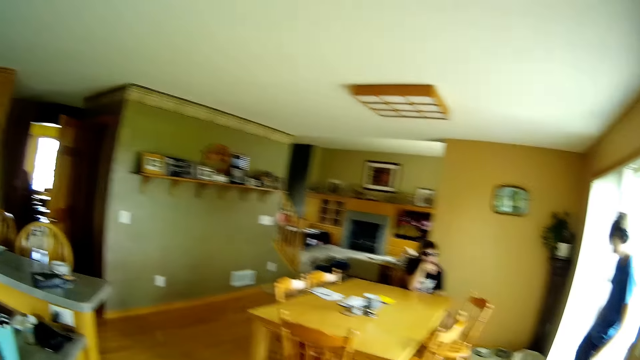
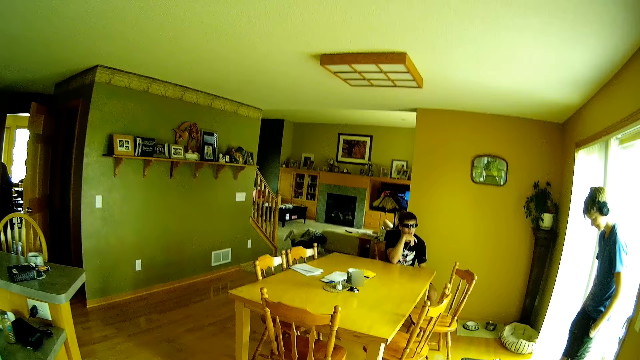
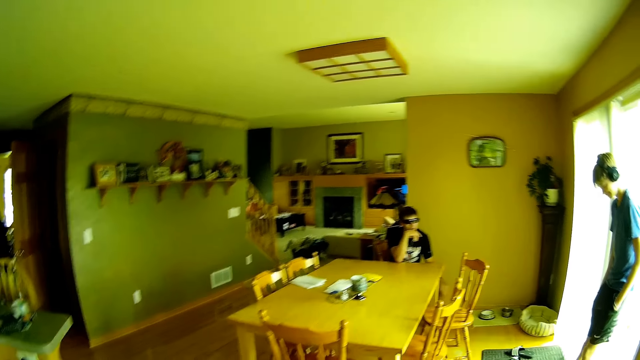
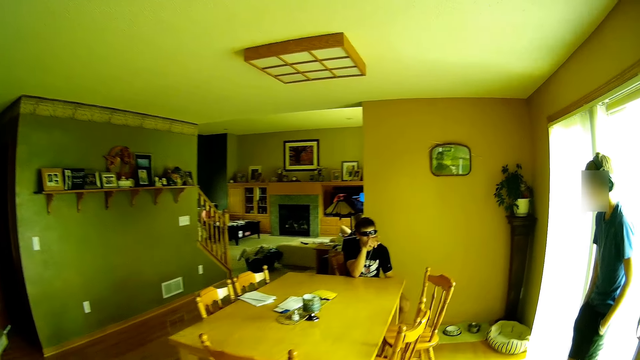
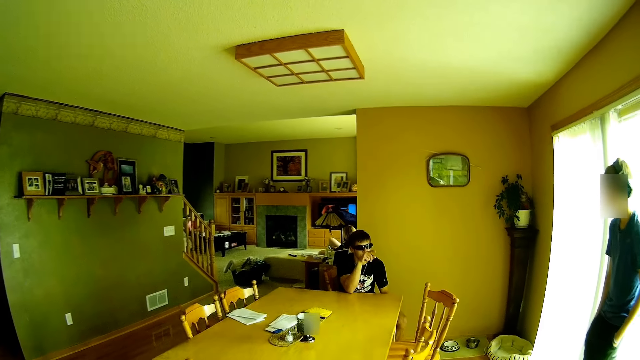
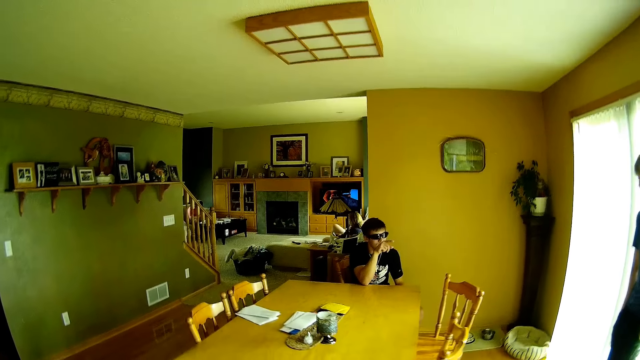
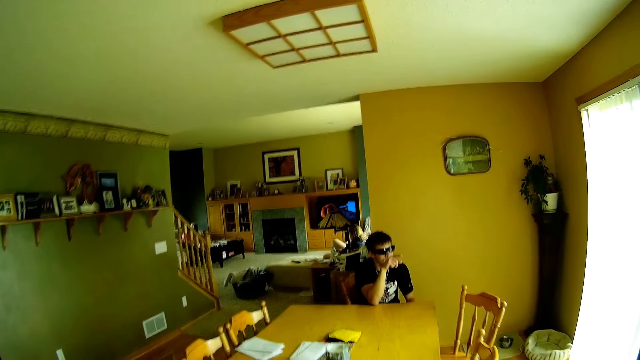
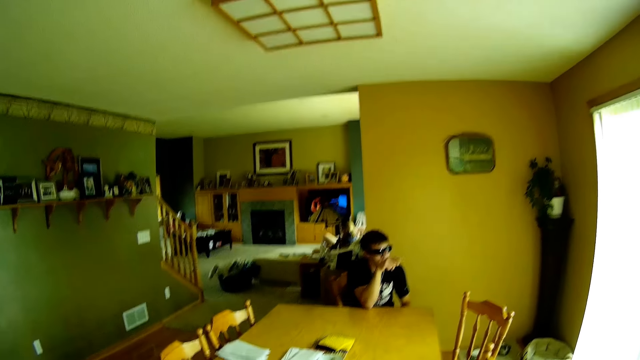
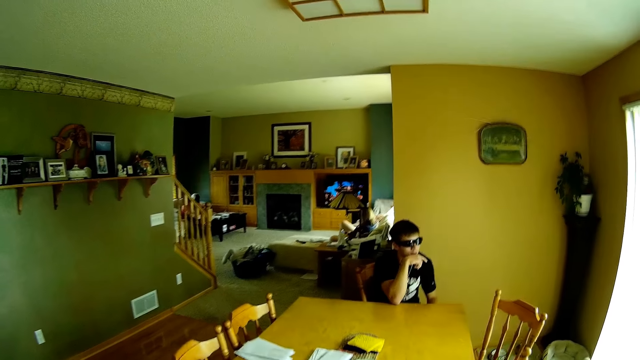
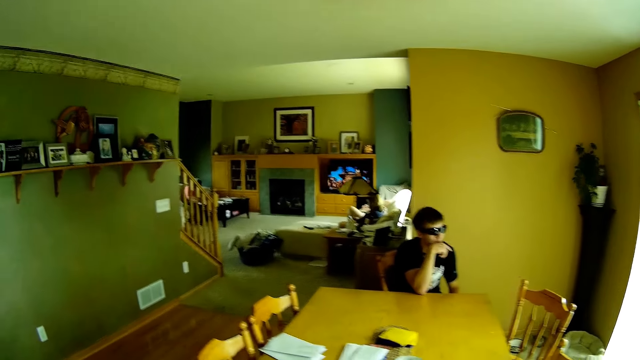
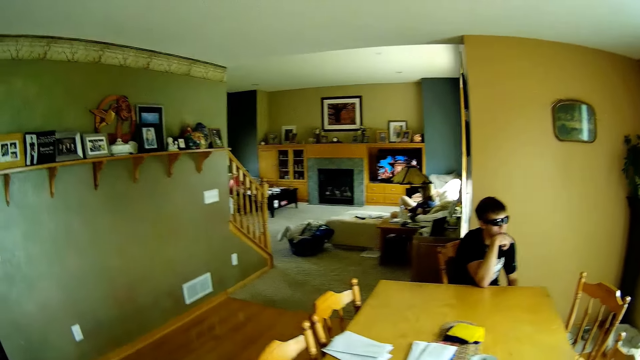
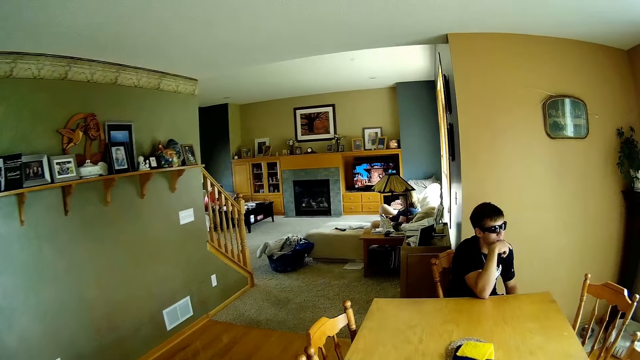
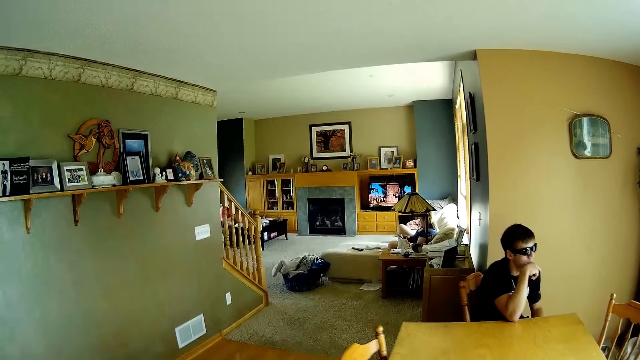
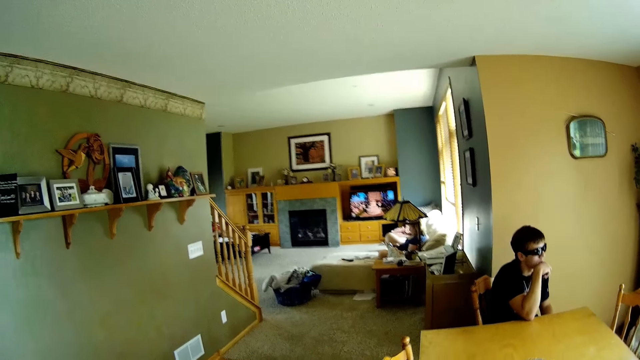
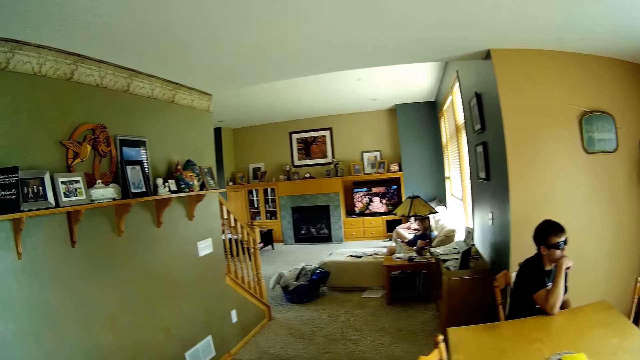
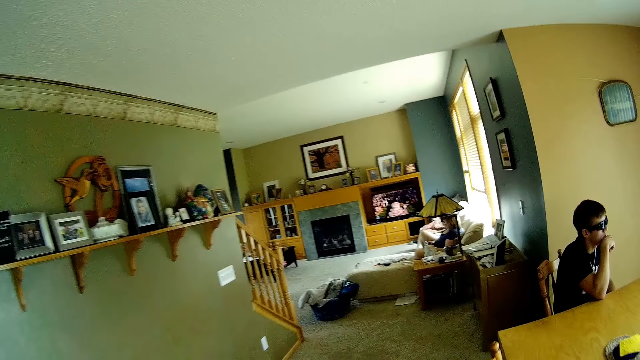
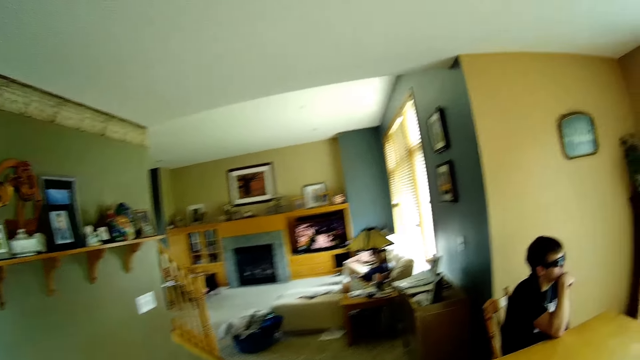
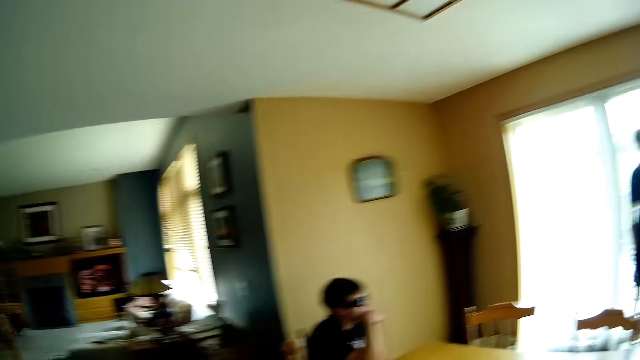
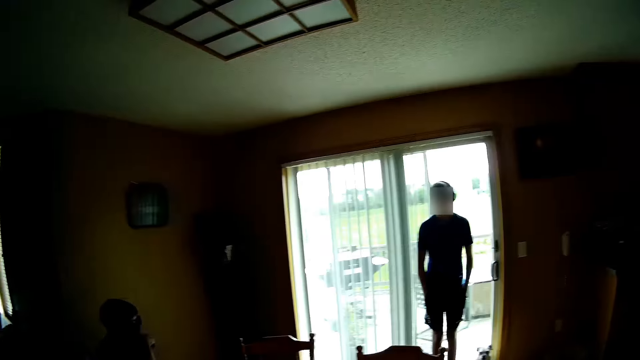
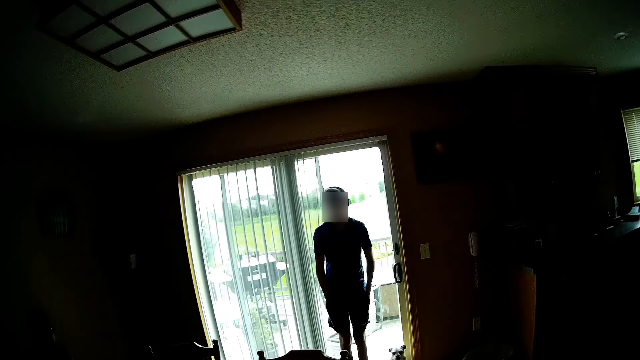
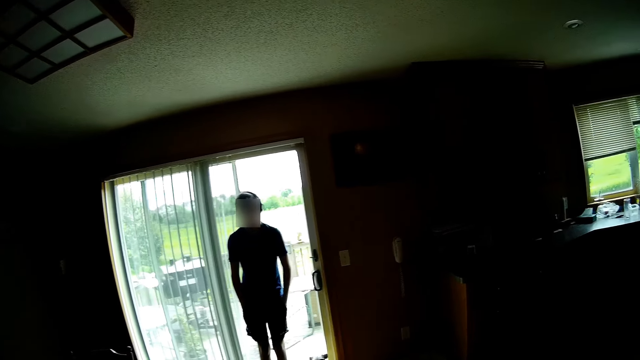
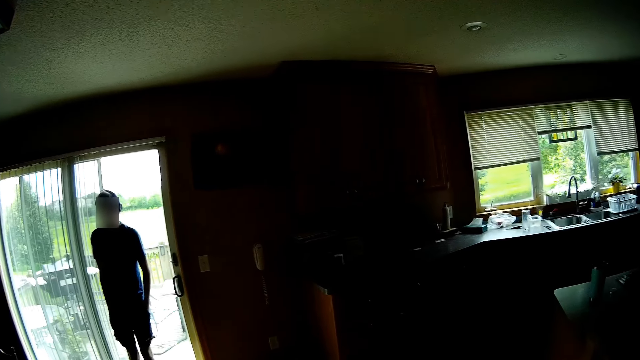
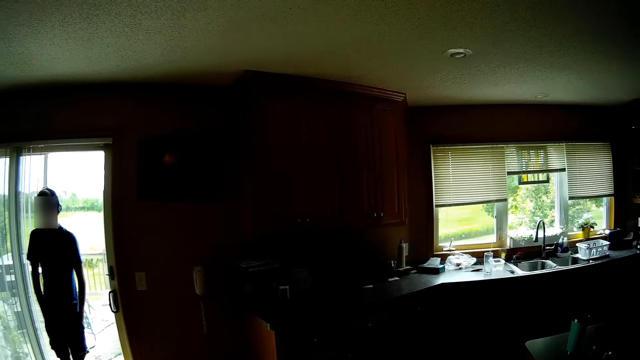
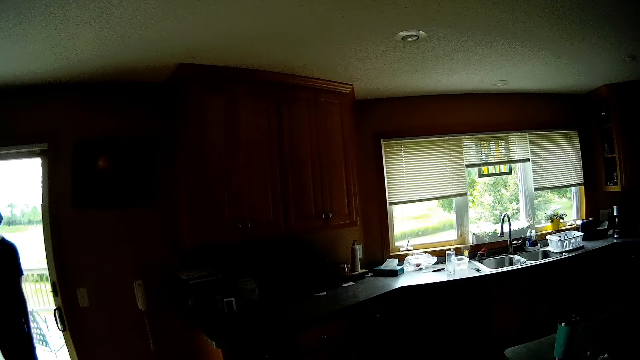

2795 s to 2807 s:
The camera wearer walks in the room. They walk.

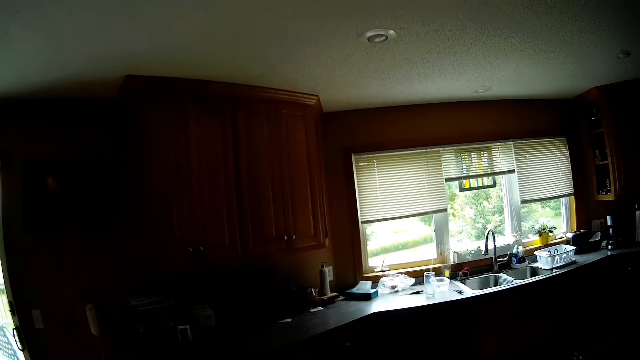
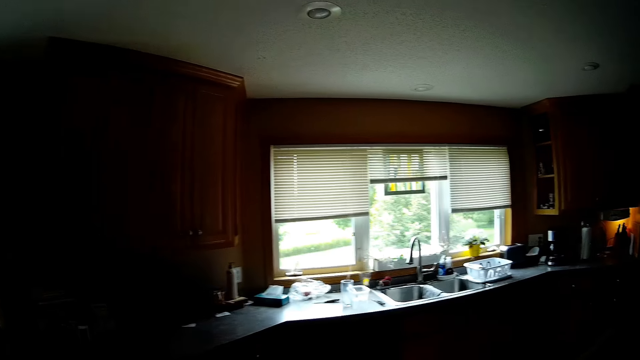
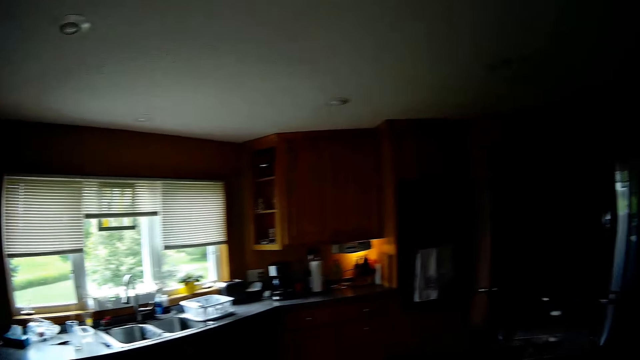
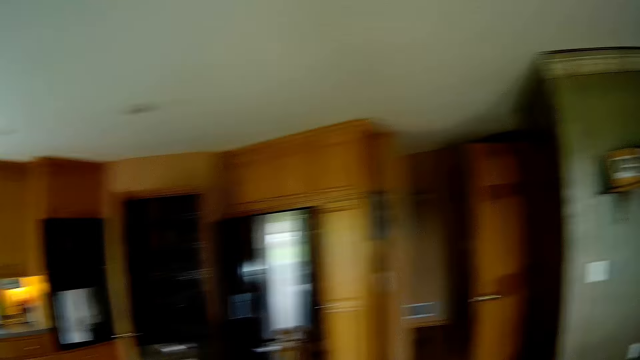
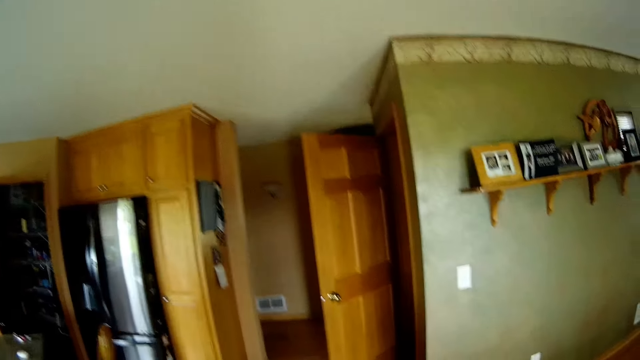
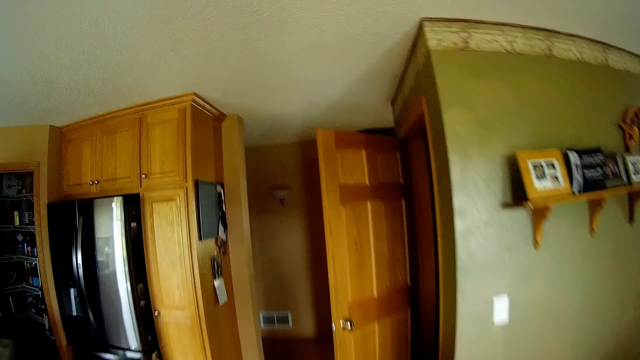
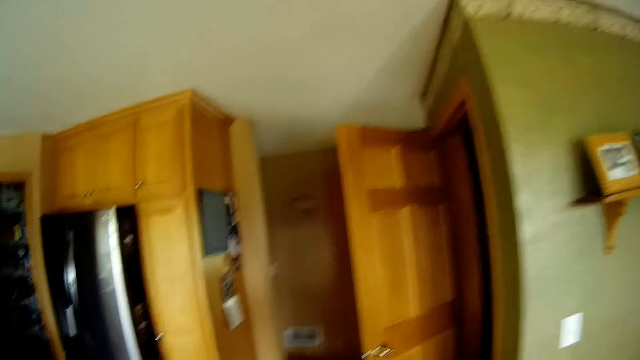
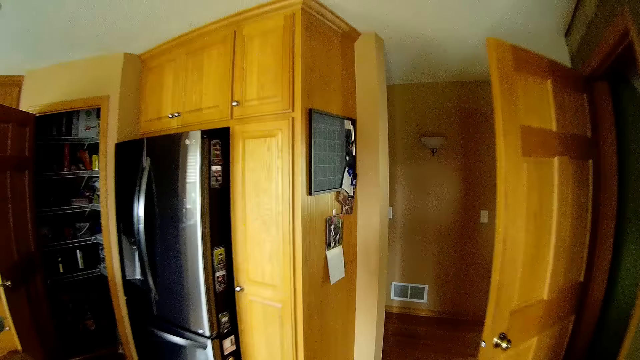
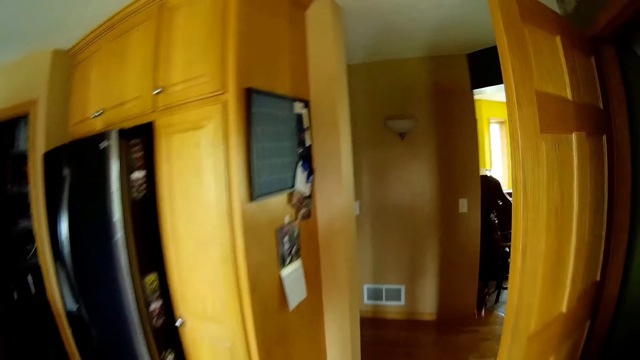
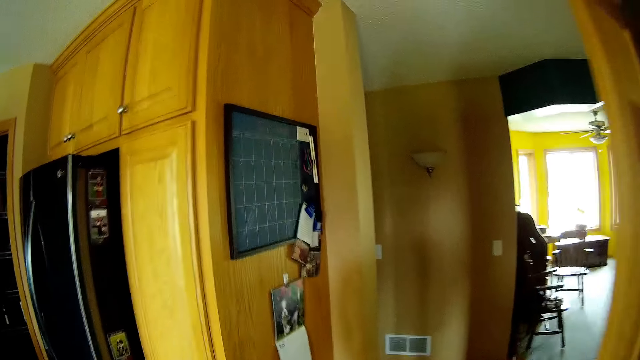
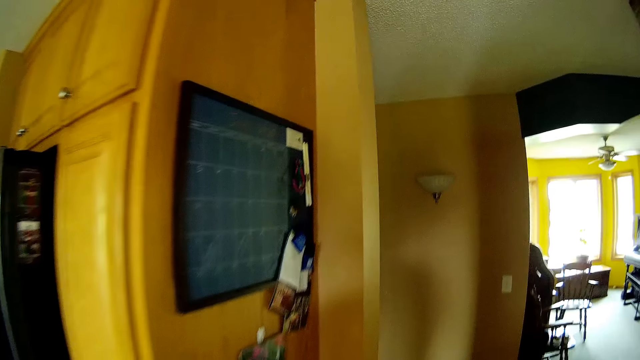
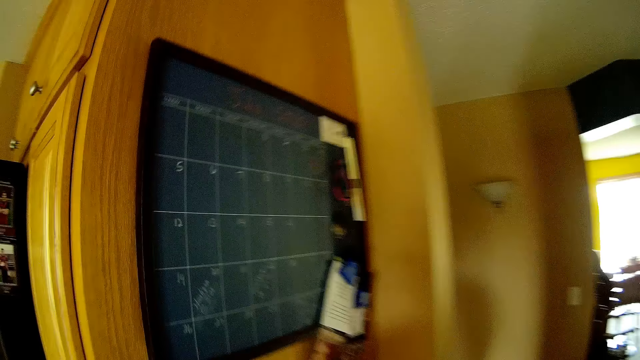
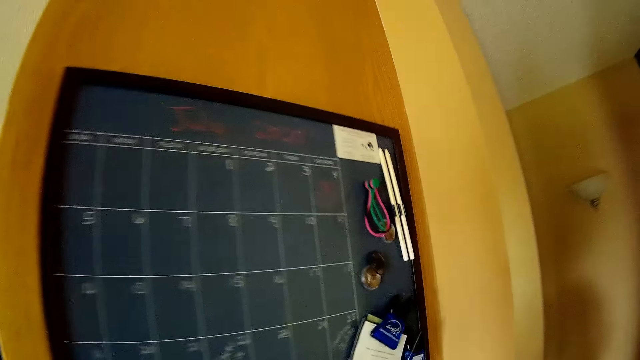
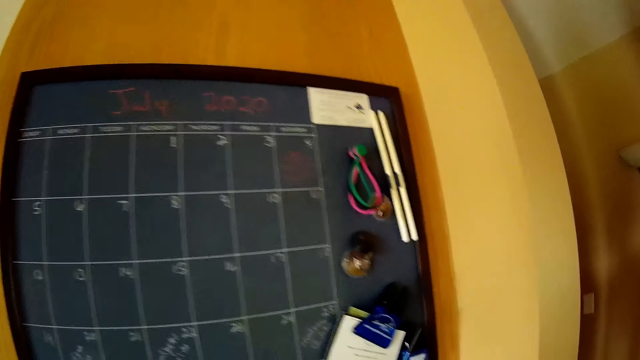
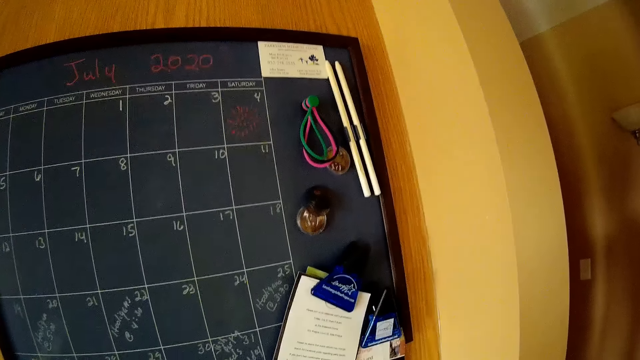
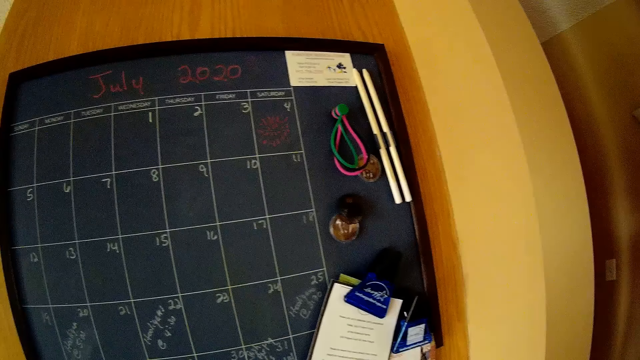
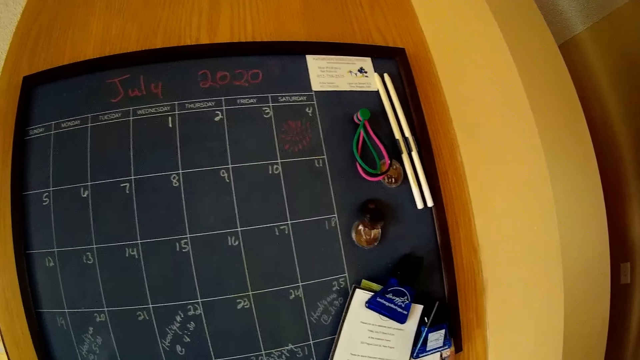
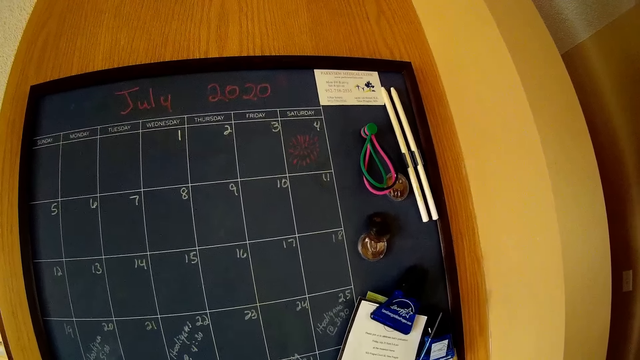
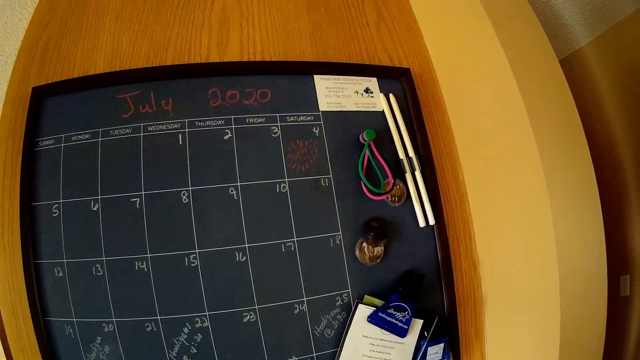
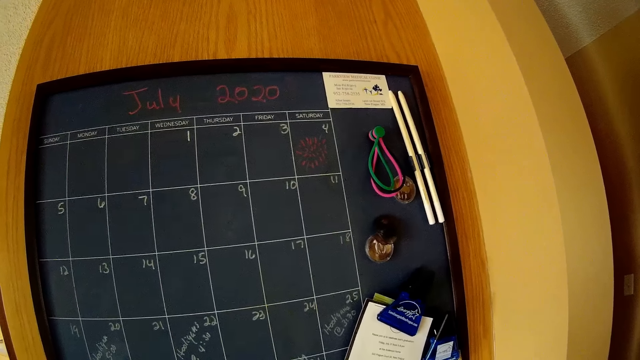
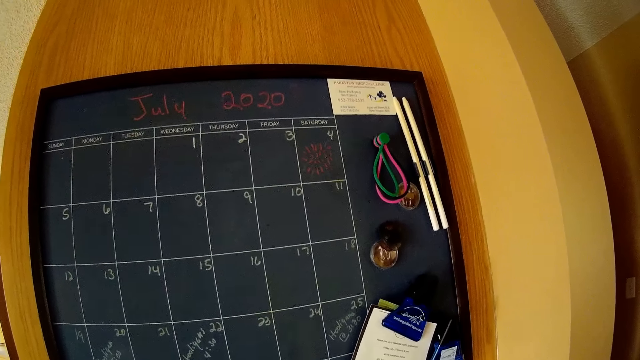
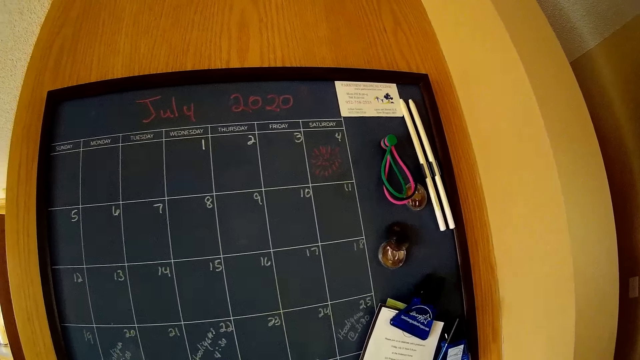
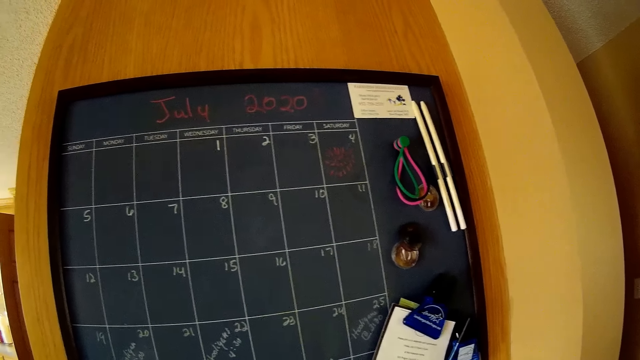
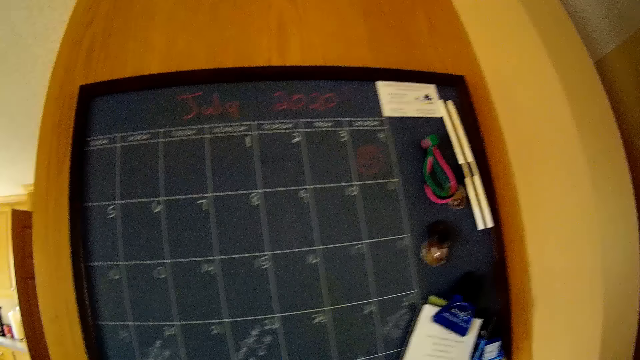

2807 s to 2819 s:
The camera wearer looks at the chalk board calendar.
